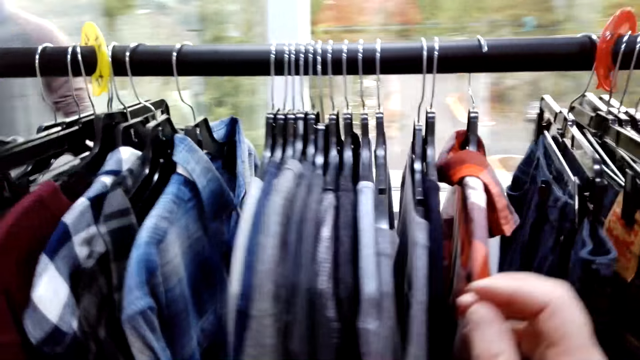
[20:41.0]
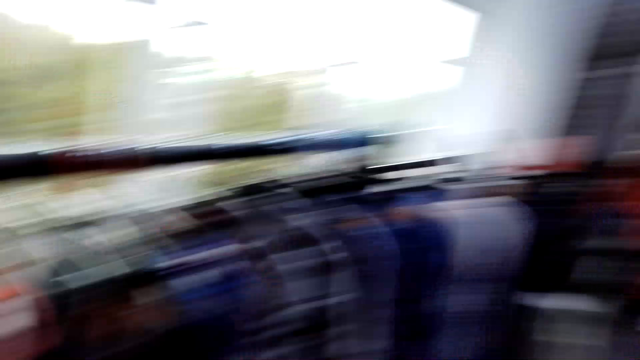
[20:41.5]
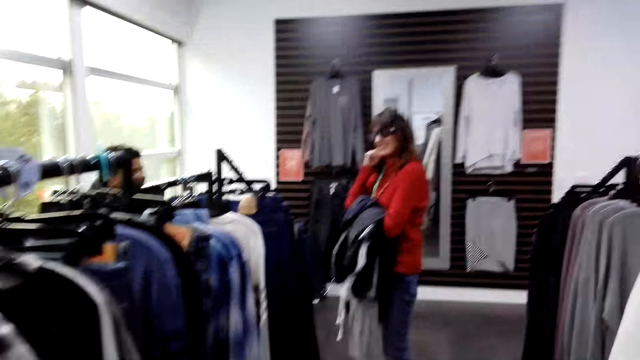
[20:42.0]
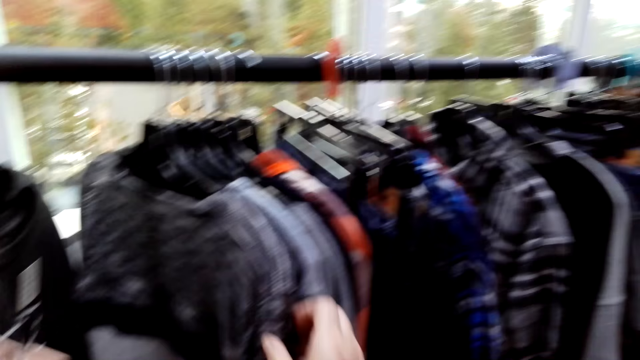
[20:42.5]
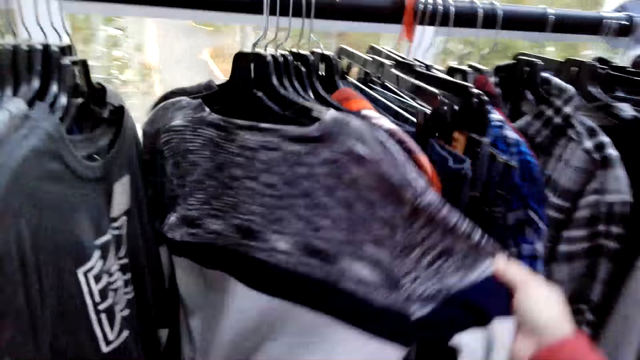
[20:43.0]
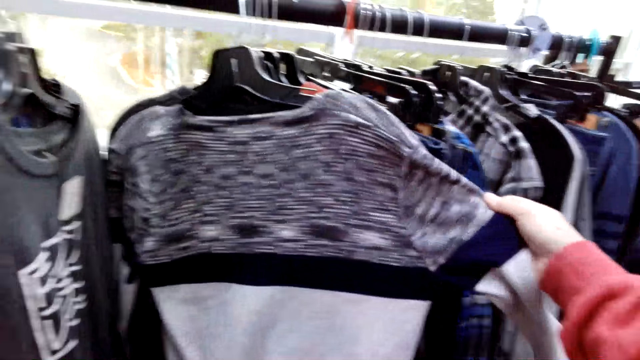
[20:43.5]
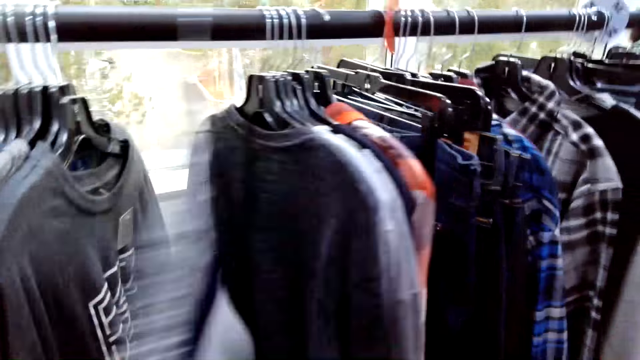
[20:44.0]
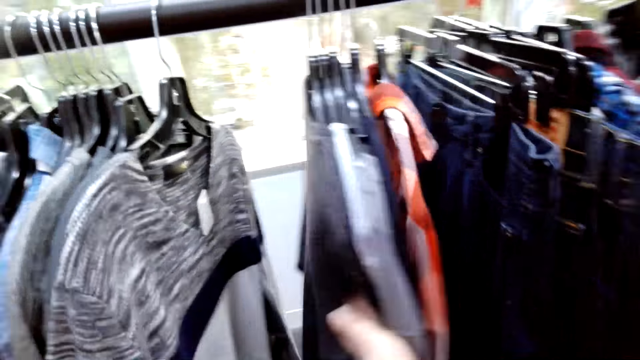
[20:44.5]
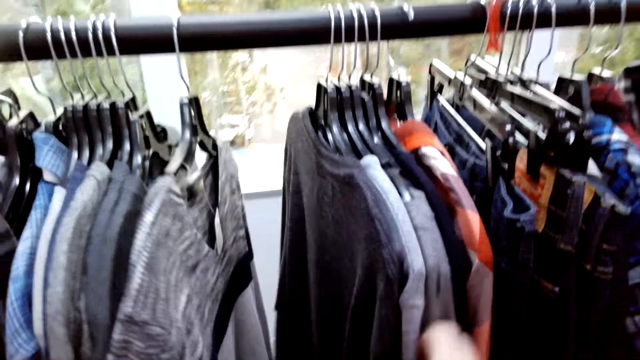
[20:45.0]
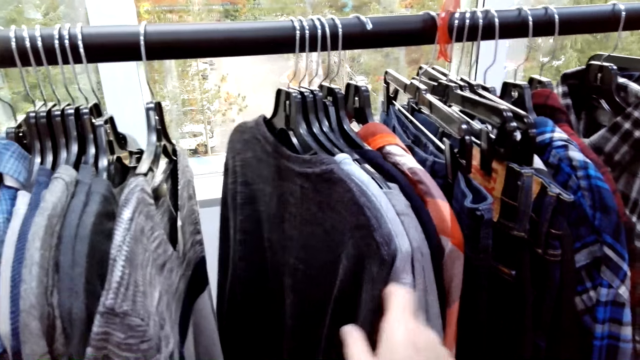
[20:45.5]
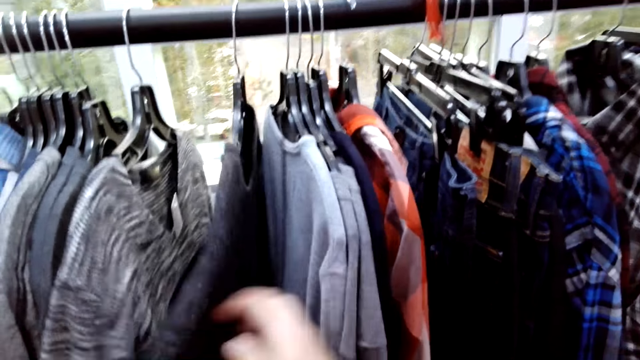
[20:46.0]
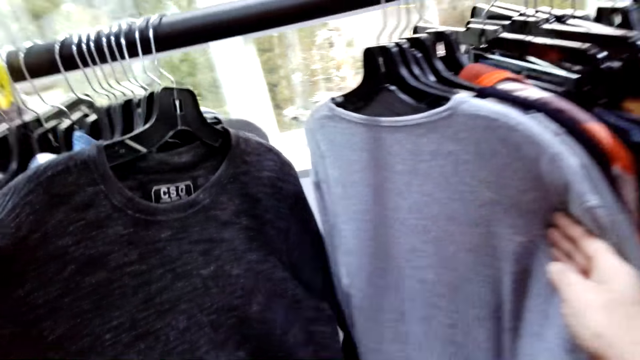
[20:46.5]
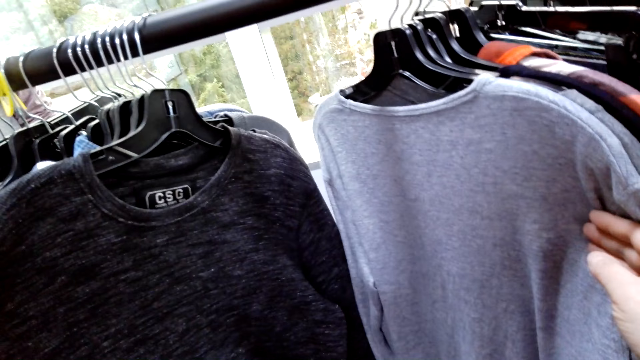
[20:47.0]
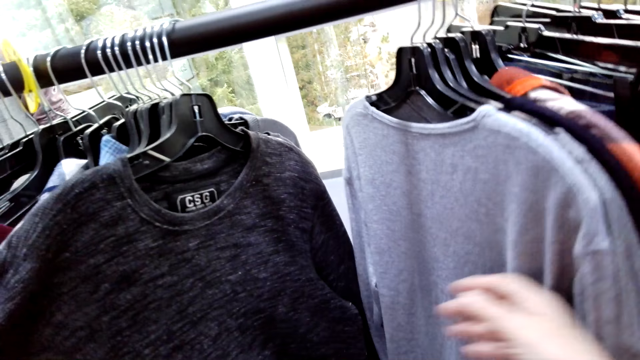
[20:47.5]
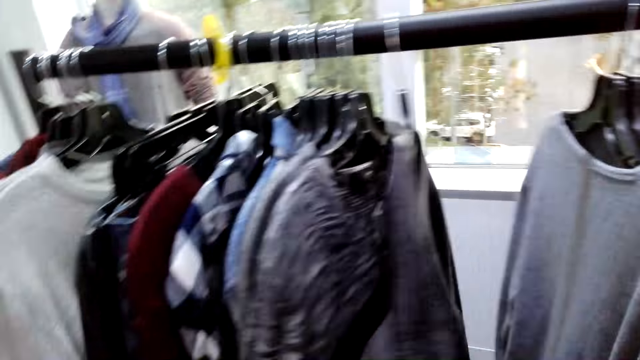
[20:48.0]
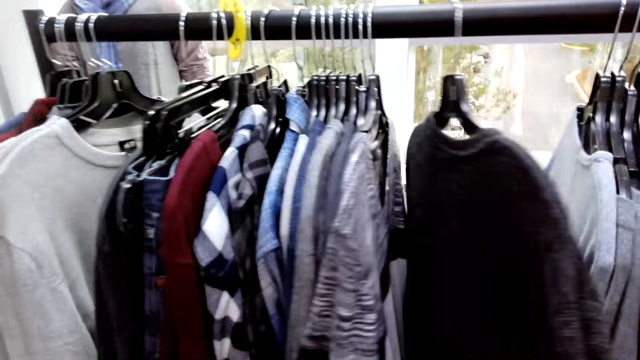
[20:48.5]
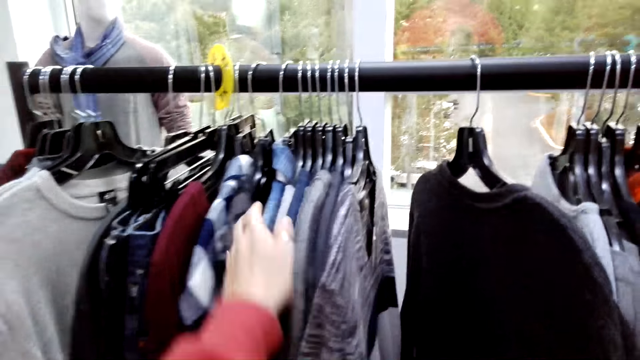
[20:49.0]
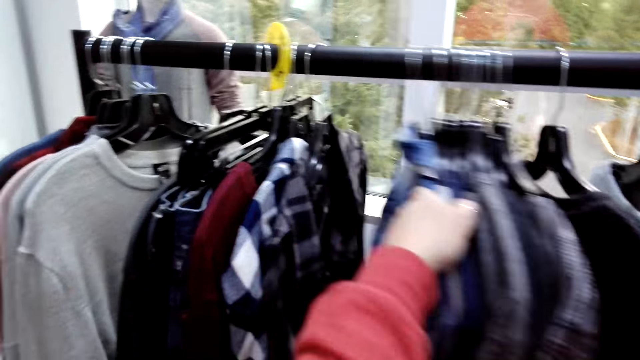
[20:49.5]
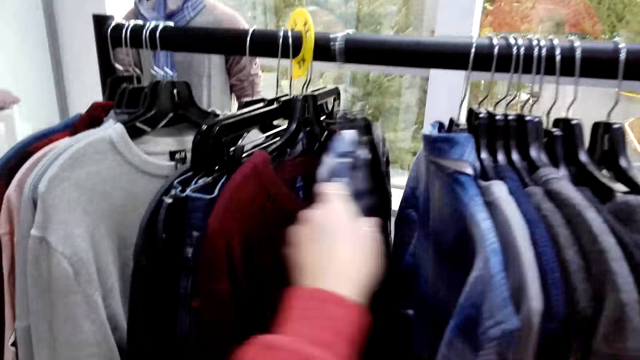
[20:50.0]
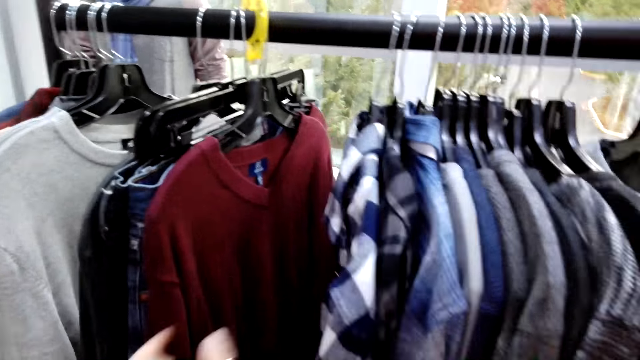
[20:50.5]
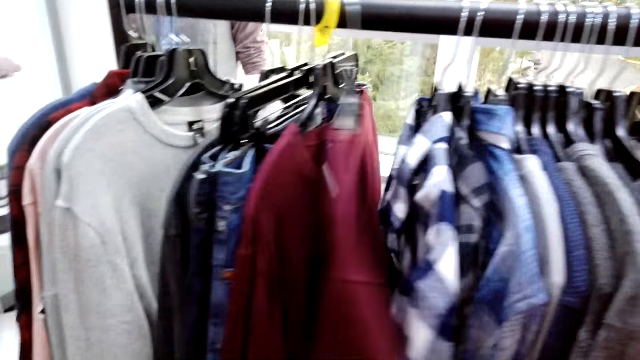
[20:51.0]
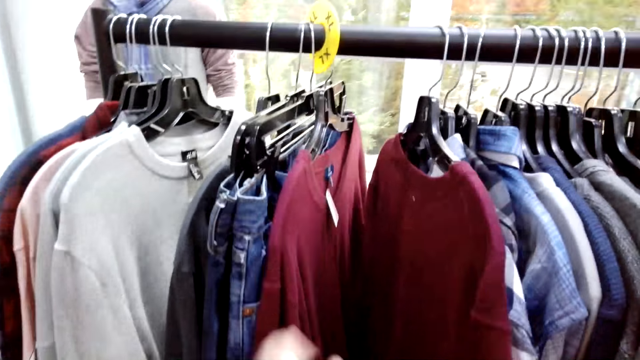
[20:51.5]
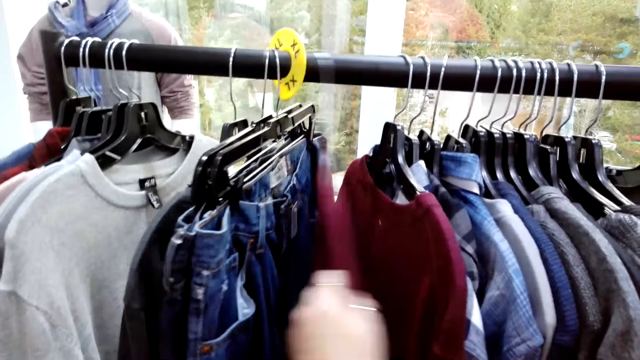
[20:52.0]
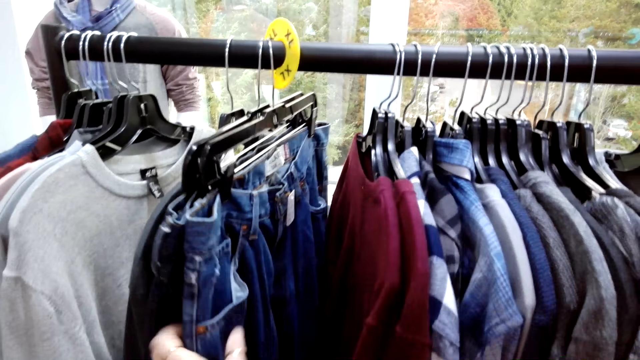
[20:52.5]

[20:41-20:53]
The camera wearer takes a look at the sweatshirt on the rail. They move the clothes on the rail.

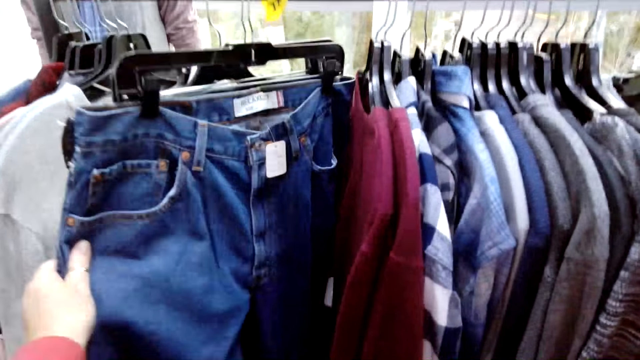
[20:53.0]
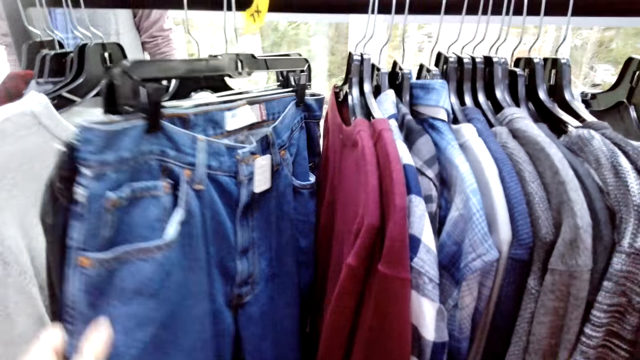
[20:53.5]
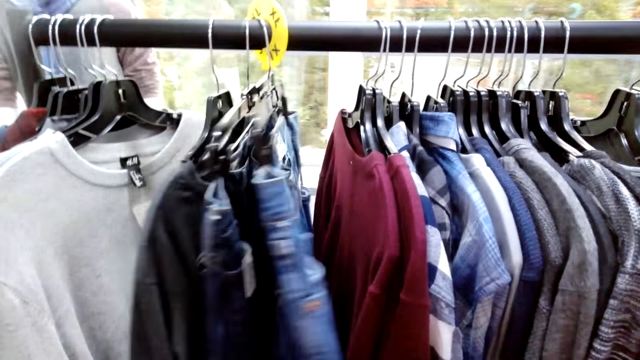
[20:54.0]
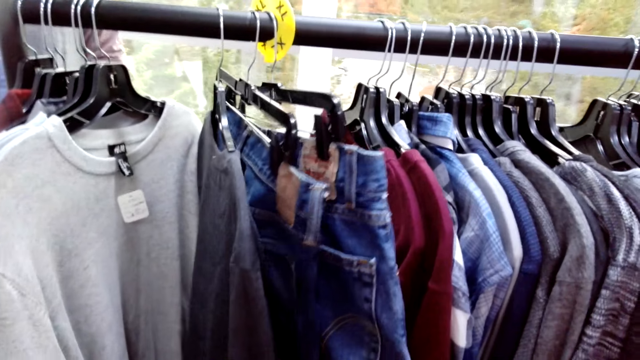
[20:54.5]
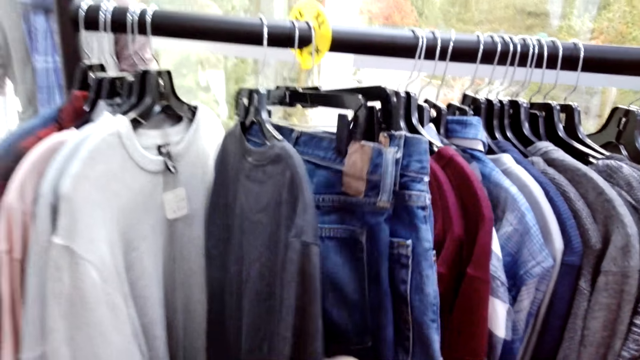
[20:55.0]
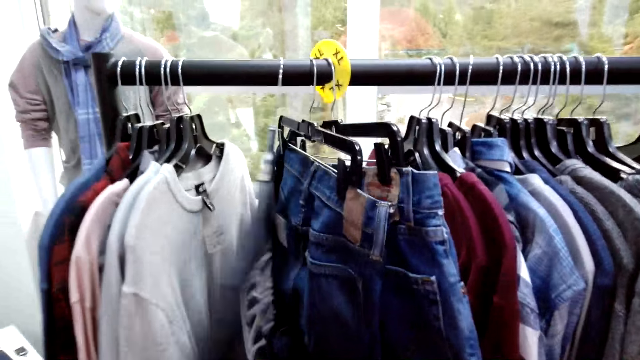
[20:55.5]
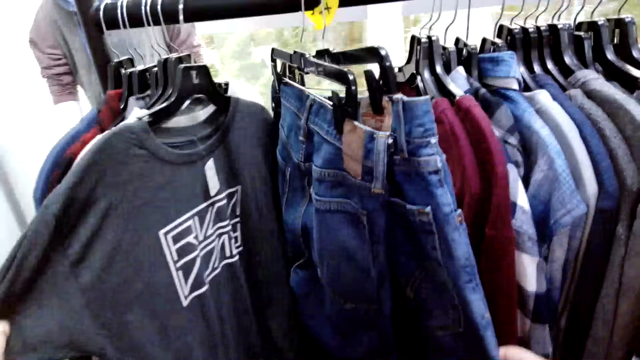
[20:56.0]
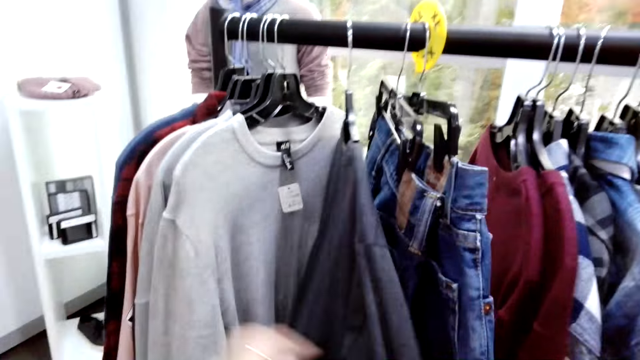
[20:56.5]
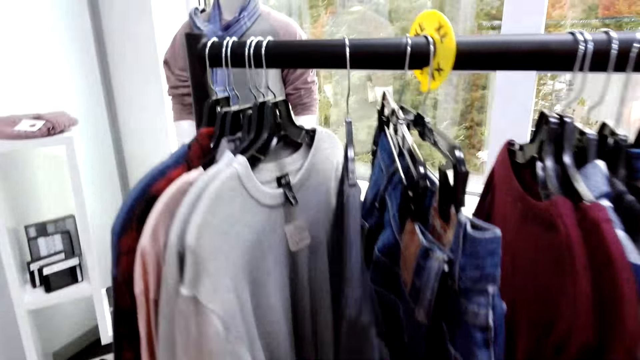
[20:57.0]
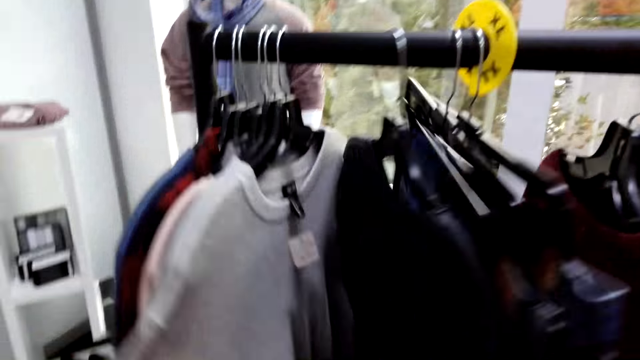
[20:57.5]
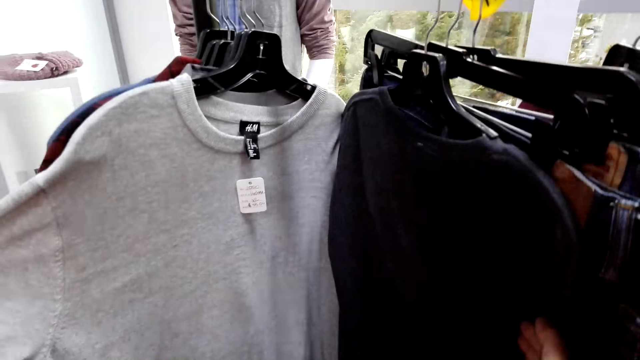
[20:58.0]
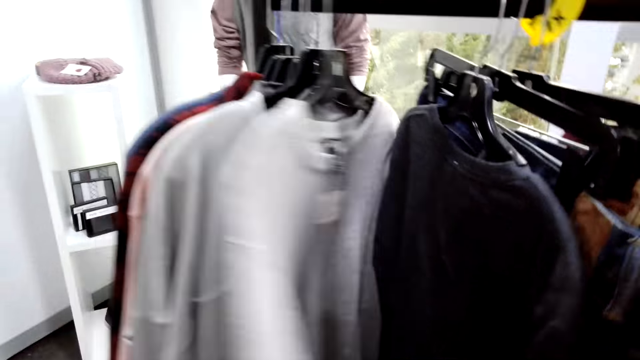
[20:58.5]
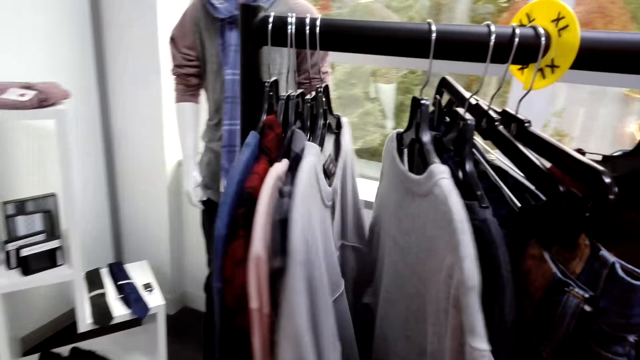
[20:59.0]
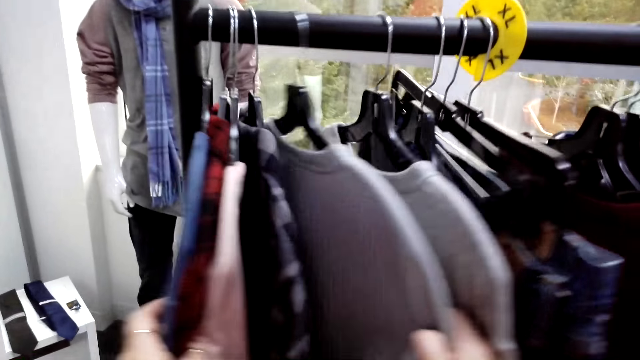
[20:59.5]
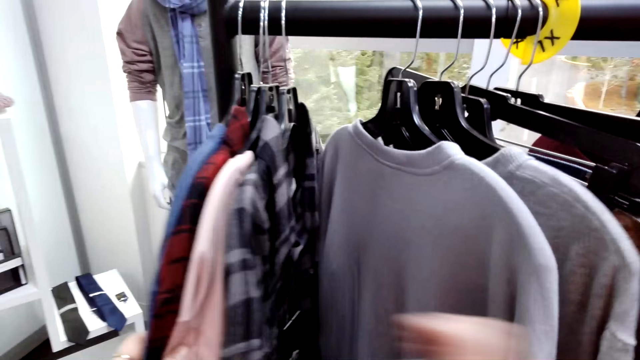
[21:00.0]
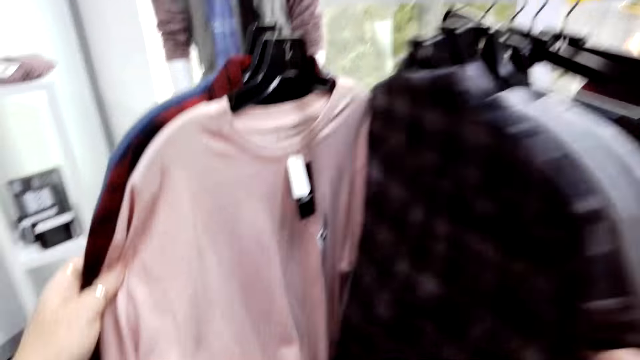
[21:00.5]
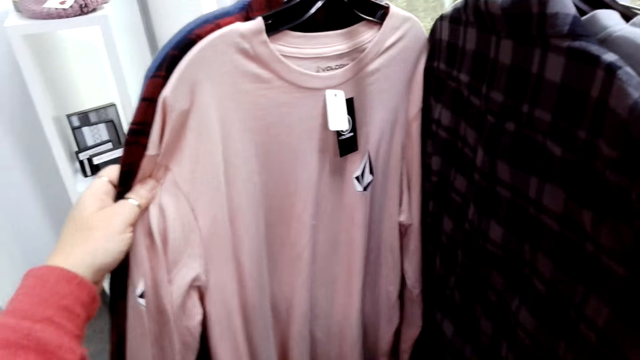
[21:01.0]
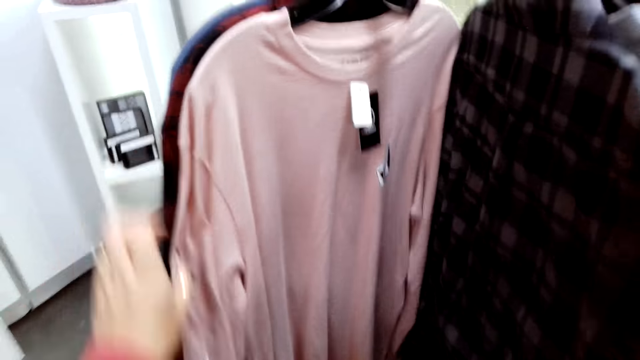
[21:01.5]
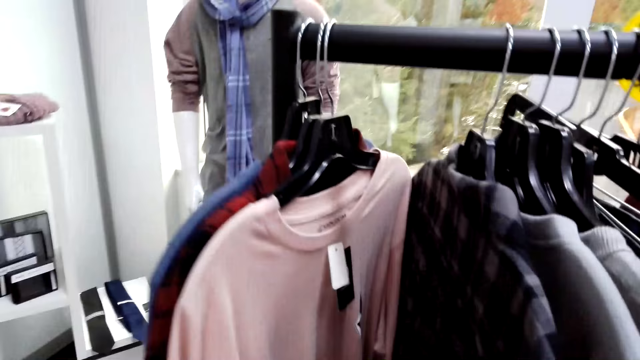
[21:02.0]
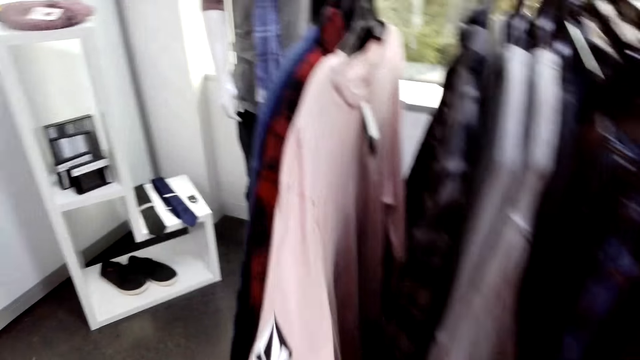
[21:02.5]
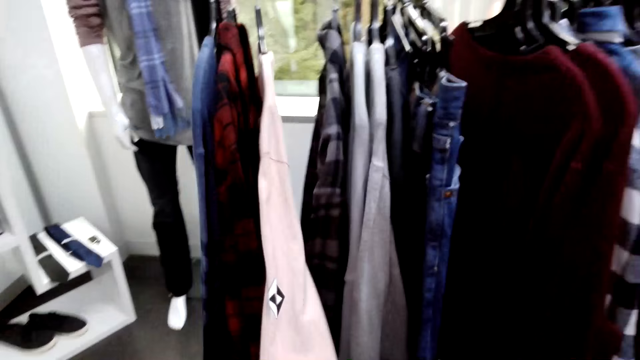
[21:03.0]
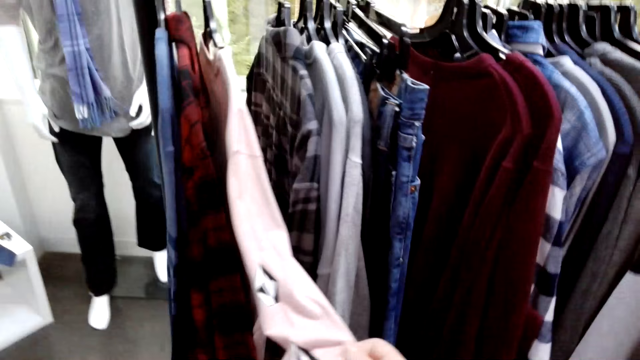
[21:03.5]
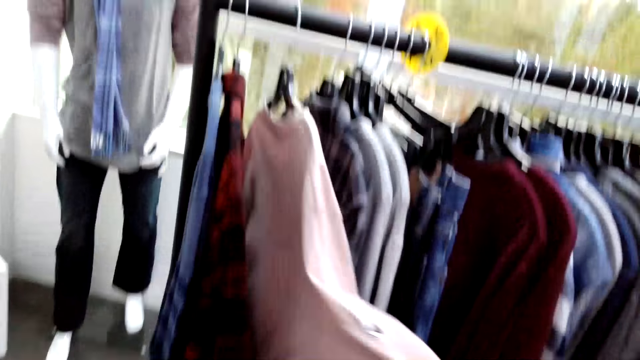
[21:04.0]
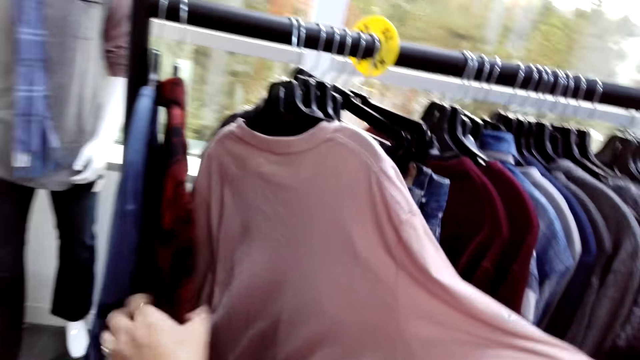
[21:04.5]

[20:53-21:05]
The camera wearer takes a look at the sweatshirt on the rail.
